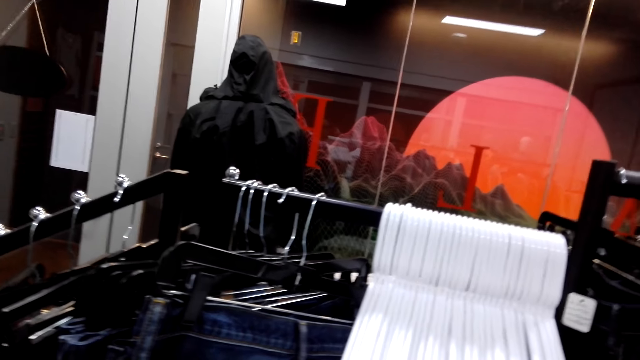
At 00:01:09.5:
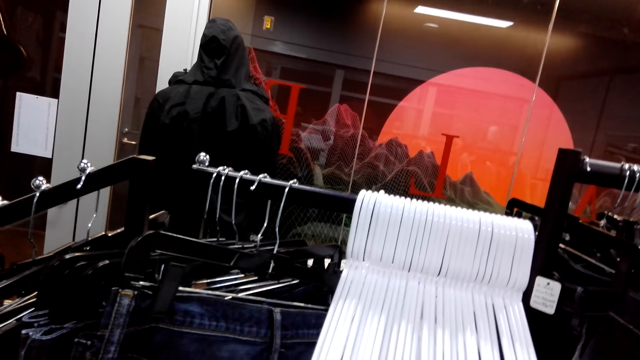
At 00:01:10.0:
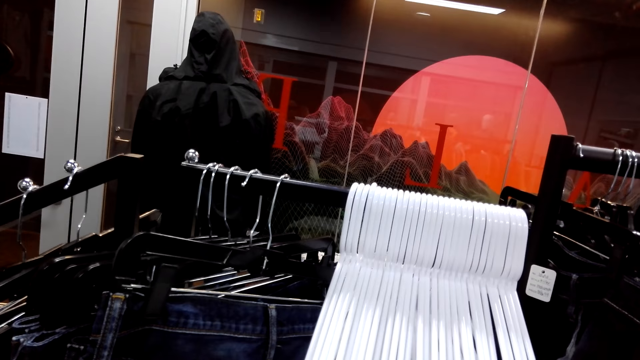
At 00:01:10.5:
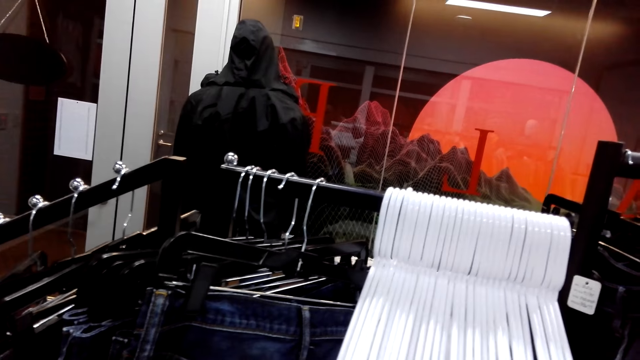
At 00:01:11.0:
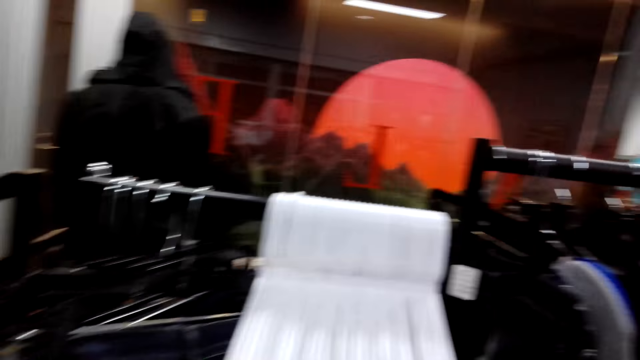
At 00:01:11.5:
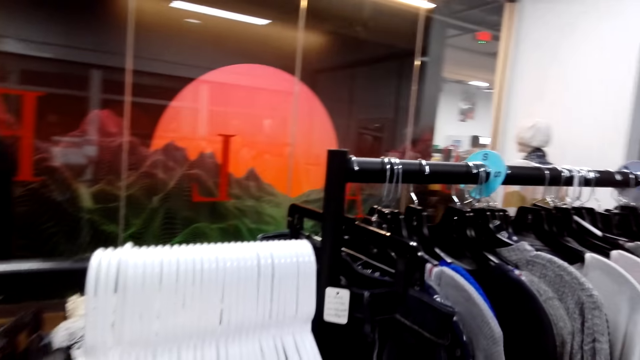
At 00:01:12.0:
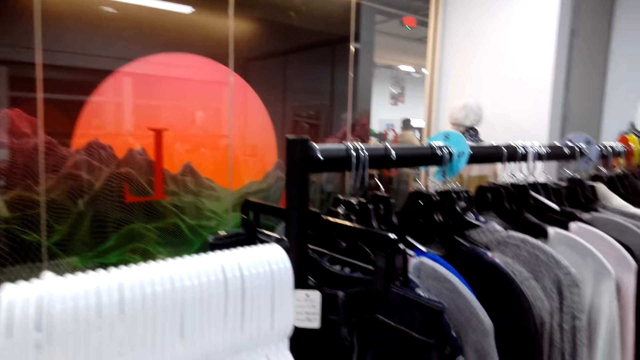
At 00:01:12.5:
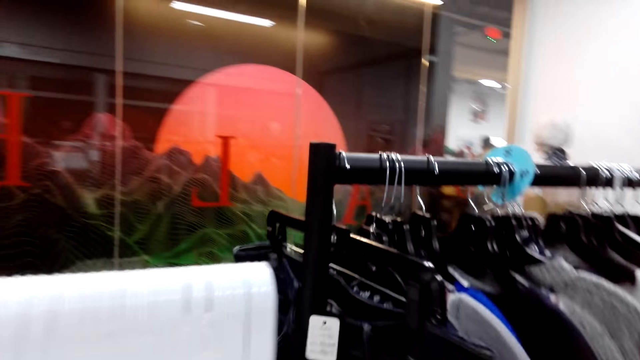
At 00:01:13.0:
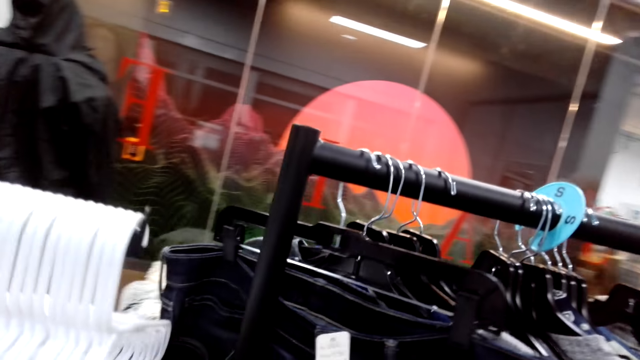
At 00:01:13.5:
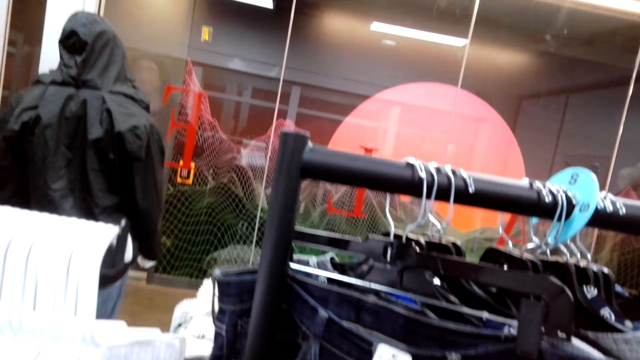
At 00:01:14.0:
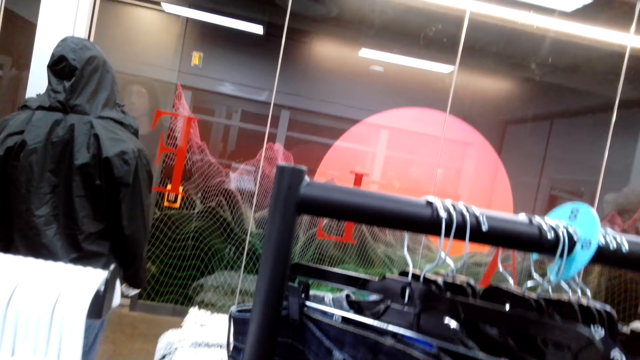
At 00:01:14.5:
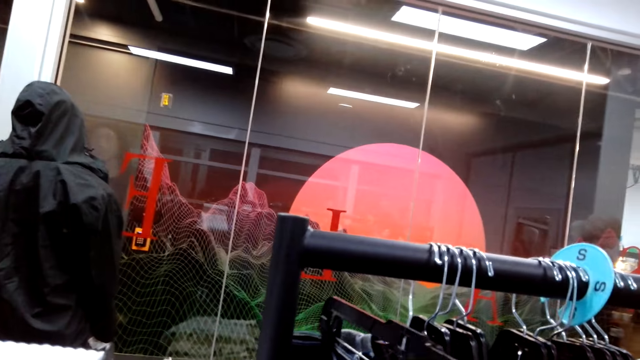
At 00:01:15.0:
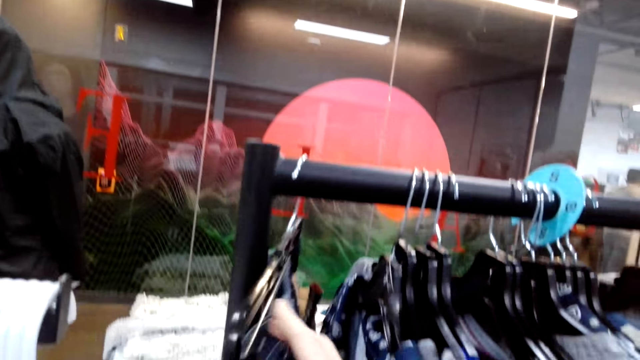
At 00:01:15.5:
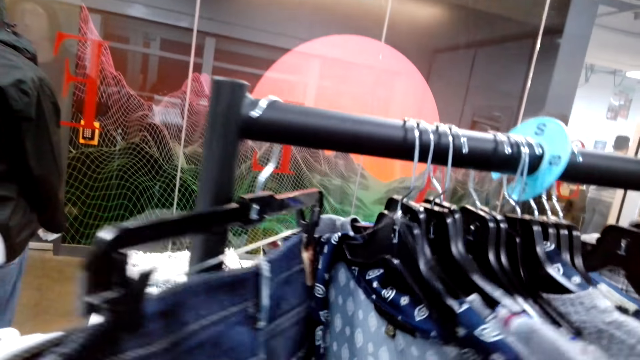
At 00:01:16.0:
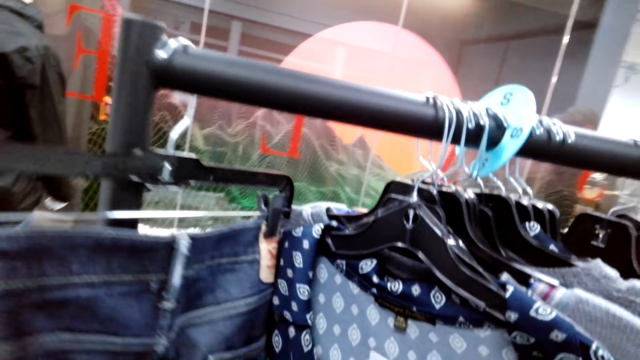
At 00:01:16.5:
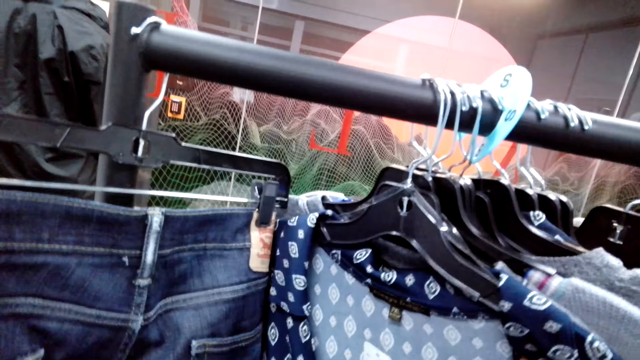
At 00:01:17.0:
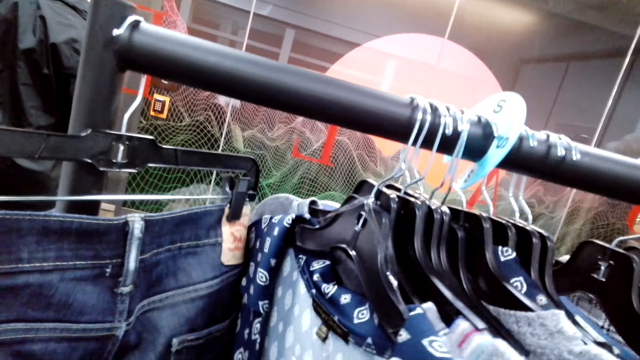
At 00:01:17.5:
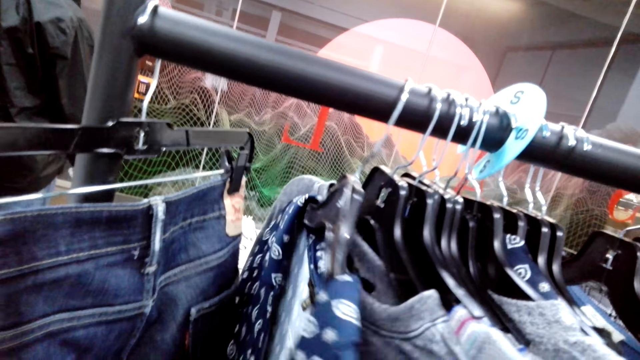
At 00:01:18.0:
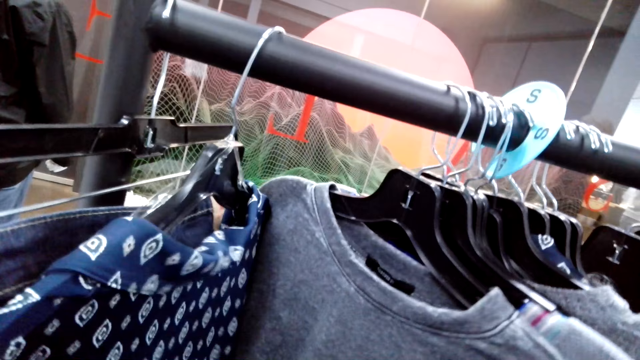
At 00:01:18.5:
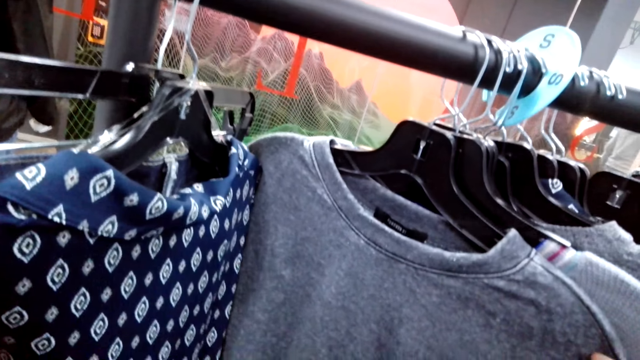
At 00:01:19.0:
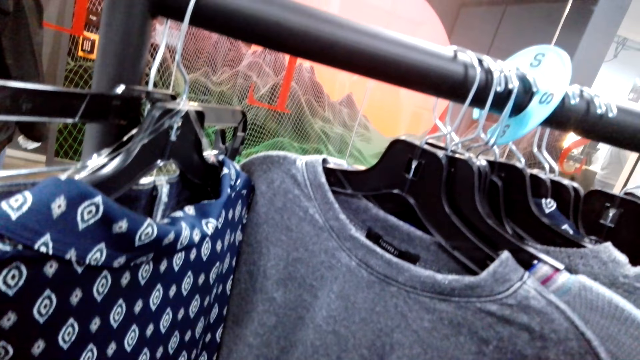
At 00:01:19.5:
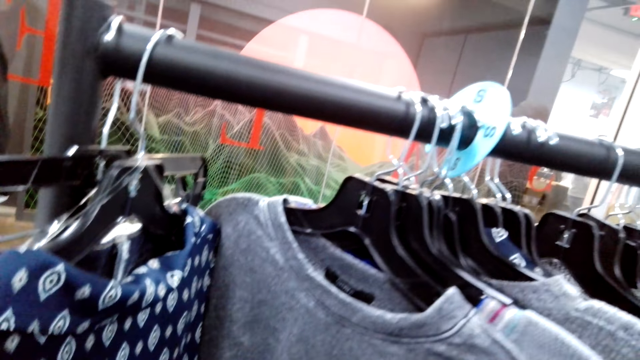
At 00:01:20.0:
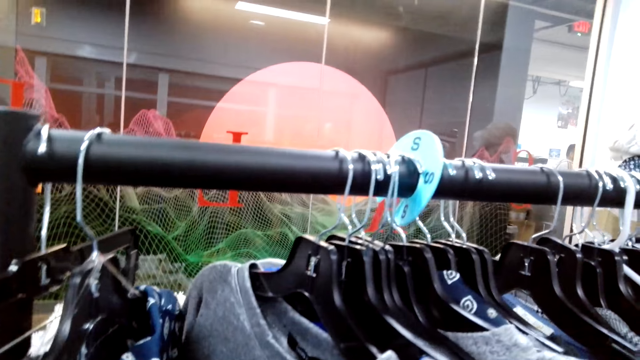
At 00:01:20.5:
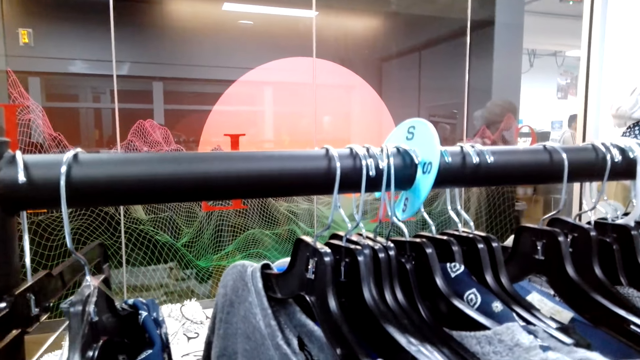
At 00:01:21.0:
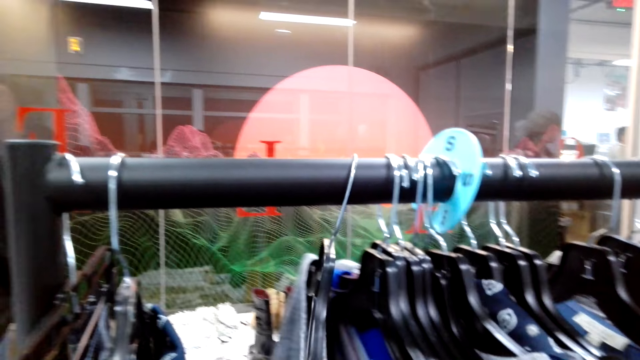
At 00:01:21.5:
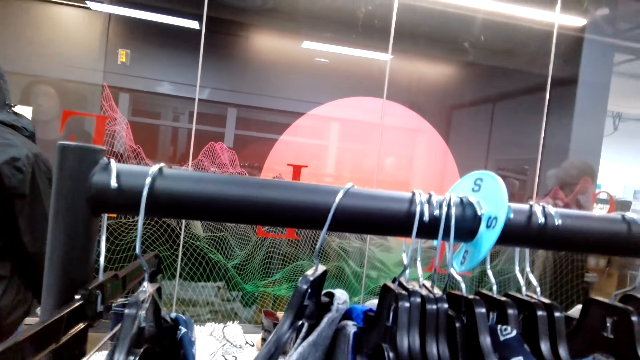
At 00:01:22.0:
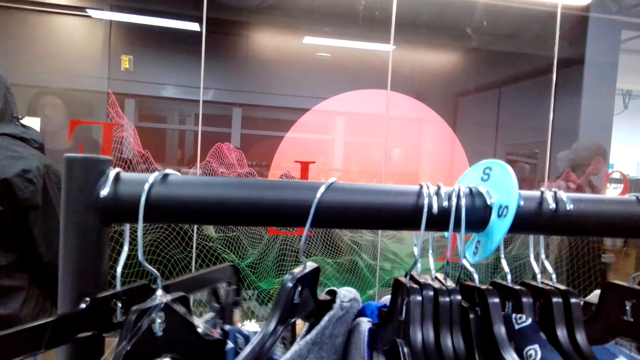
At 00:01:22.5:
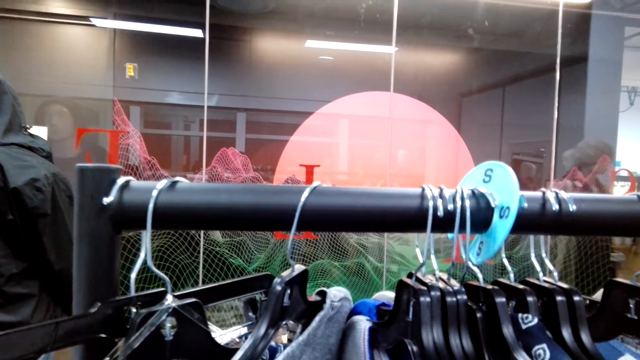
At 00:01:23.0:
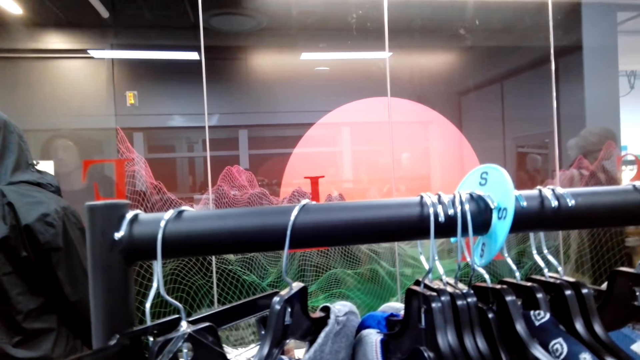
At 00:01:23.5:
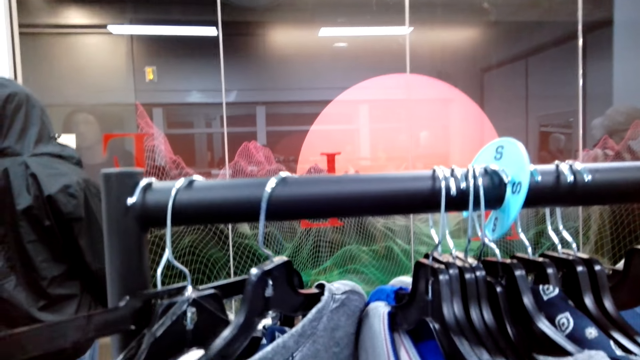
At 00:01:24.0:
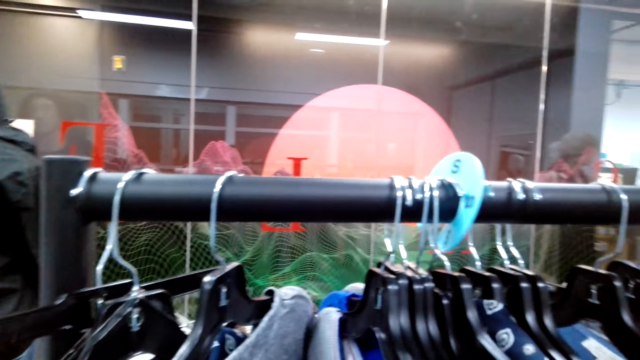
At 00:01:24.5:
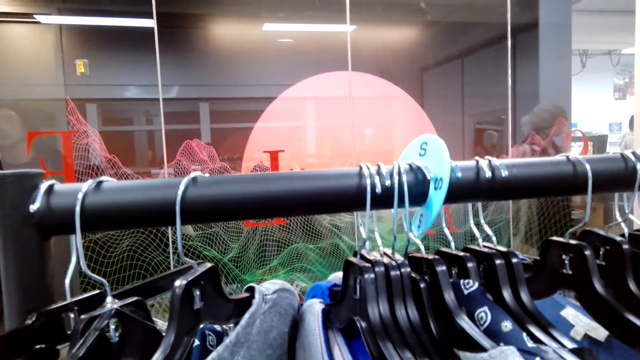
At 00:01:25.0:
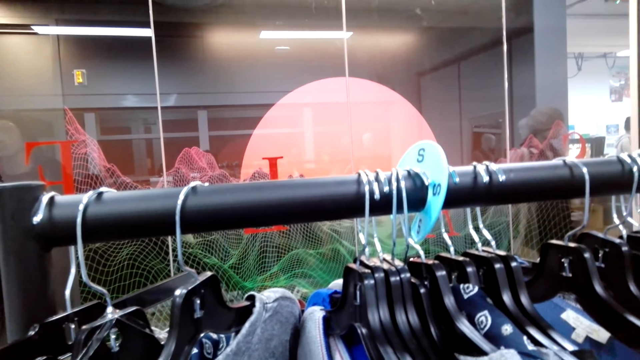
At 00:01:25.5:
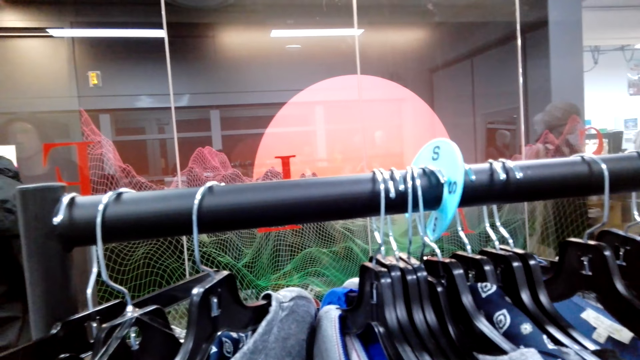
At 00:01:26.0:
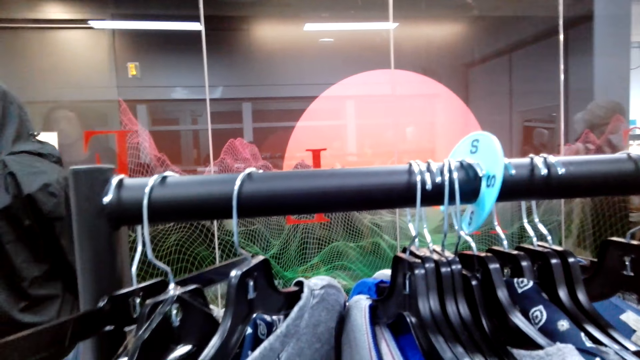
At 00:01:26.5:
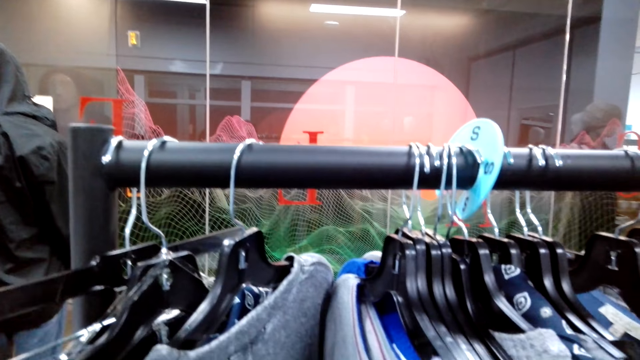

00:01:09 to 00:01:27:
The camera wearer moves in the store. They look at the trouser on the hanging line. They look at the shirt. They look at the sweater shirt.
